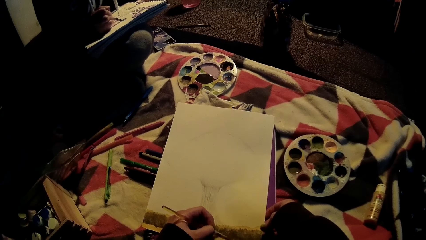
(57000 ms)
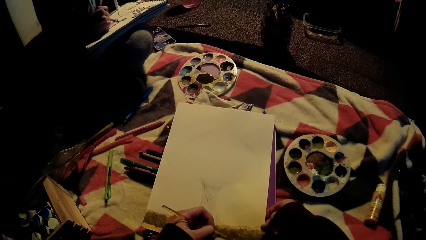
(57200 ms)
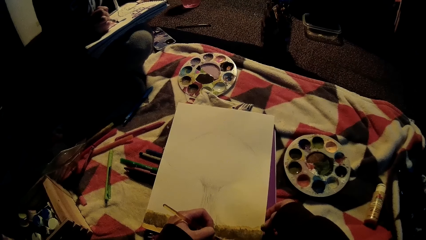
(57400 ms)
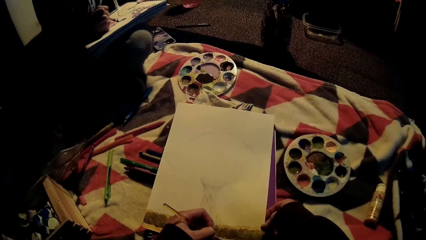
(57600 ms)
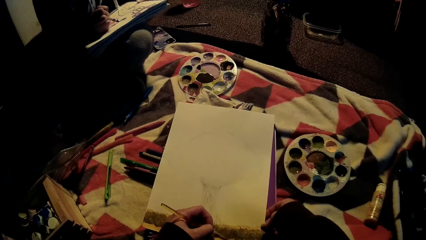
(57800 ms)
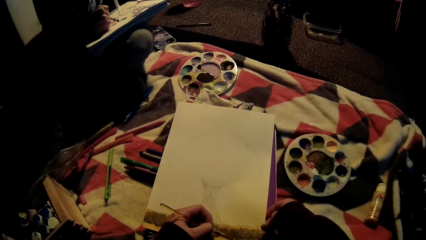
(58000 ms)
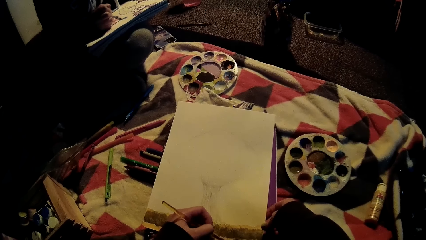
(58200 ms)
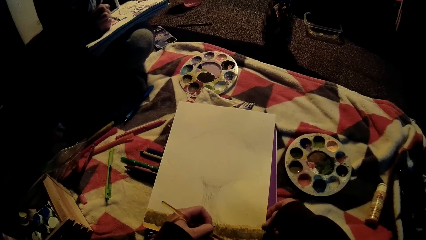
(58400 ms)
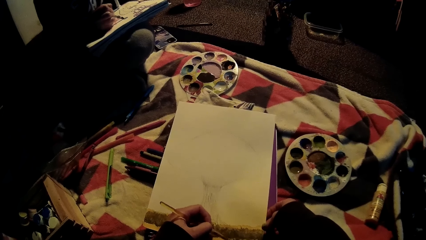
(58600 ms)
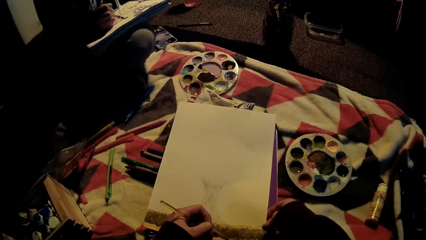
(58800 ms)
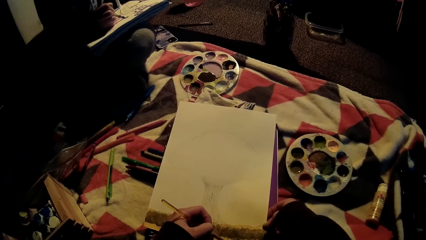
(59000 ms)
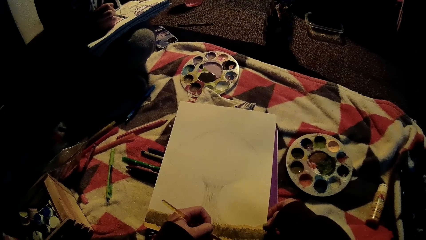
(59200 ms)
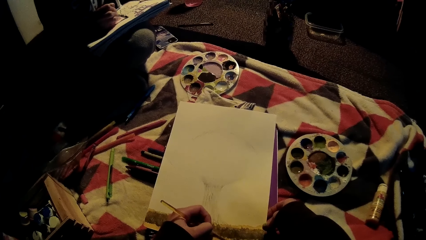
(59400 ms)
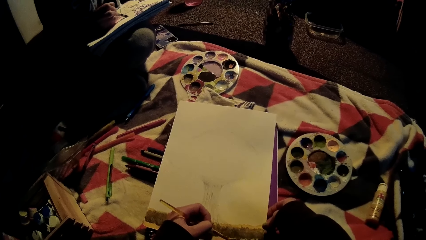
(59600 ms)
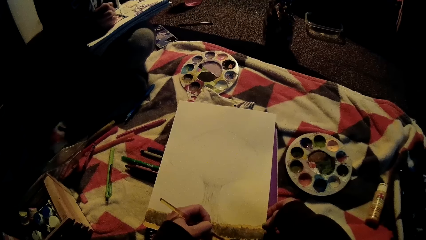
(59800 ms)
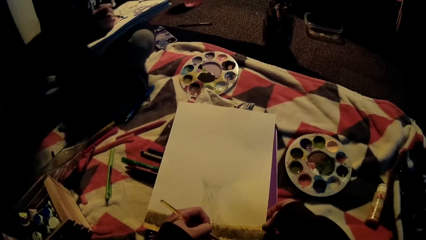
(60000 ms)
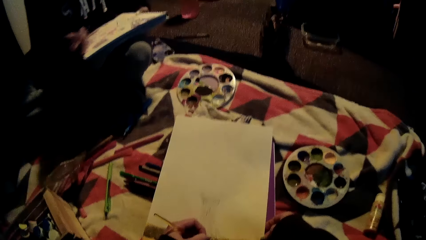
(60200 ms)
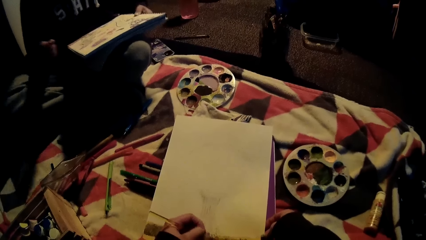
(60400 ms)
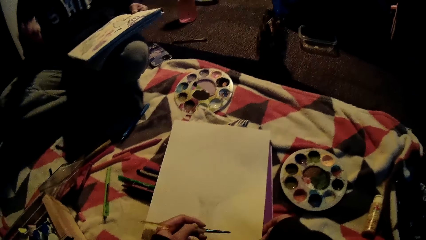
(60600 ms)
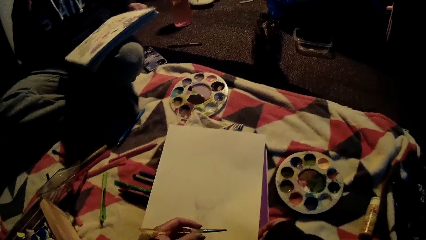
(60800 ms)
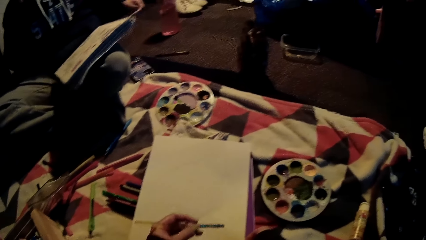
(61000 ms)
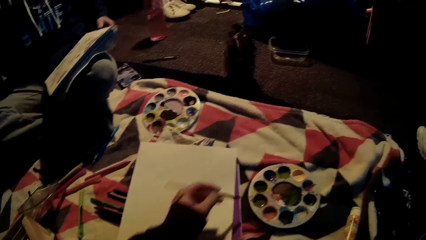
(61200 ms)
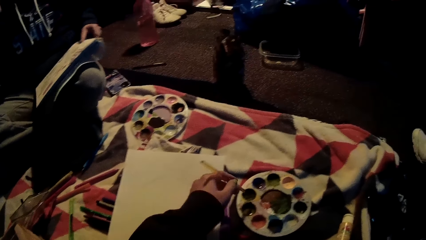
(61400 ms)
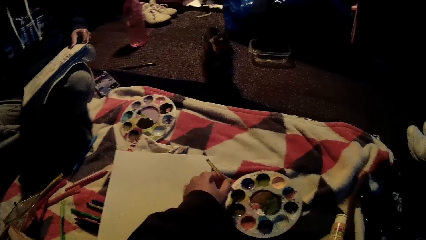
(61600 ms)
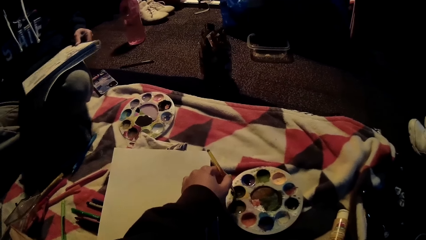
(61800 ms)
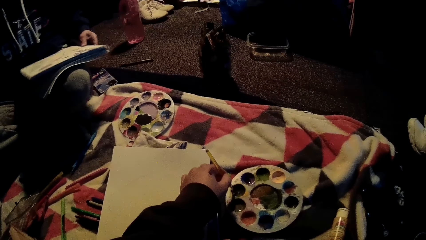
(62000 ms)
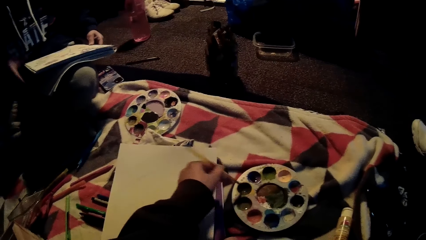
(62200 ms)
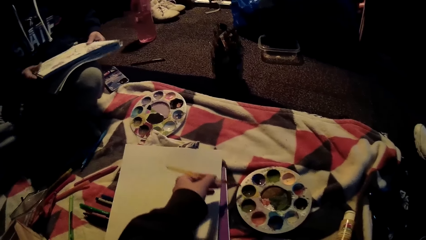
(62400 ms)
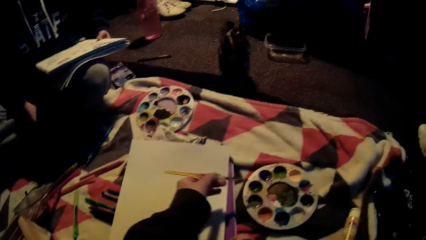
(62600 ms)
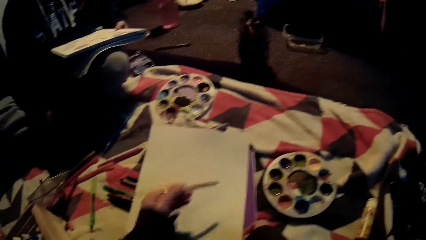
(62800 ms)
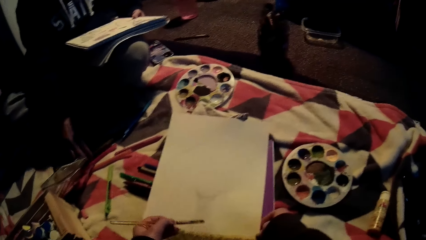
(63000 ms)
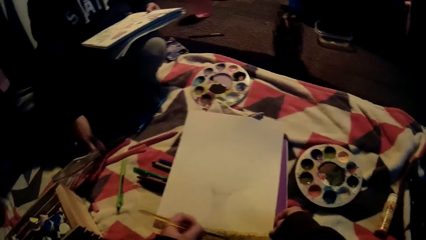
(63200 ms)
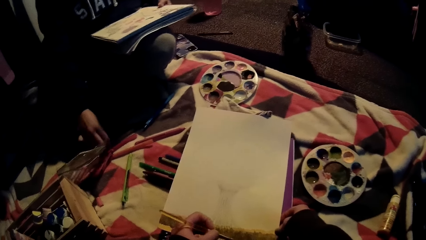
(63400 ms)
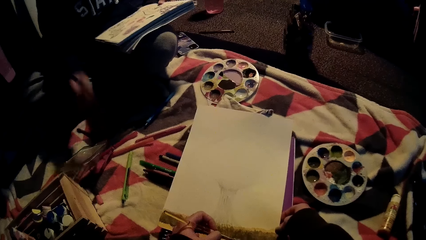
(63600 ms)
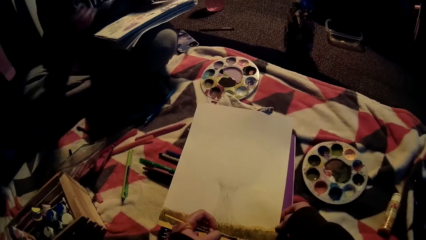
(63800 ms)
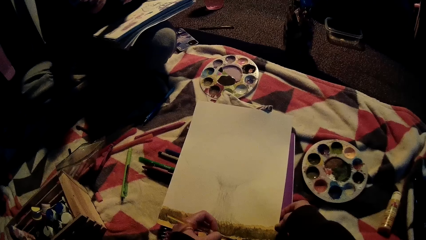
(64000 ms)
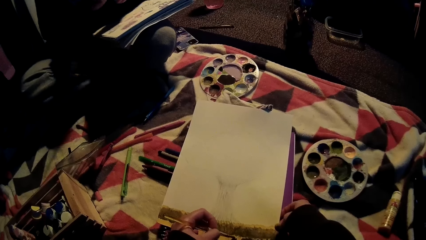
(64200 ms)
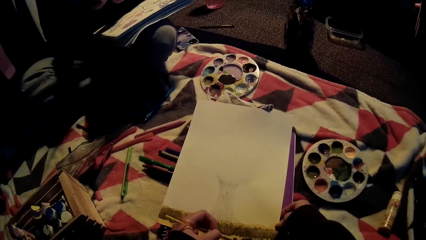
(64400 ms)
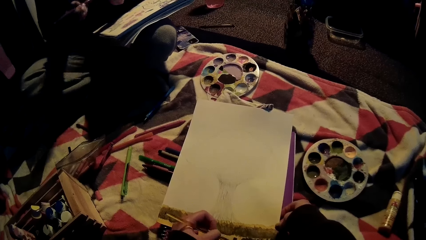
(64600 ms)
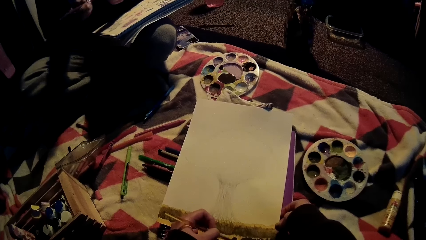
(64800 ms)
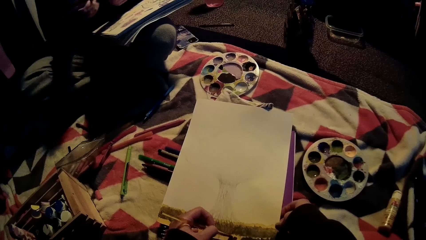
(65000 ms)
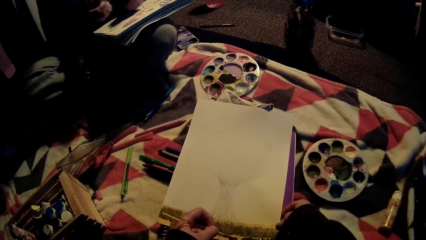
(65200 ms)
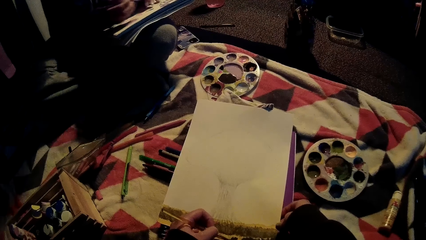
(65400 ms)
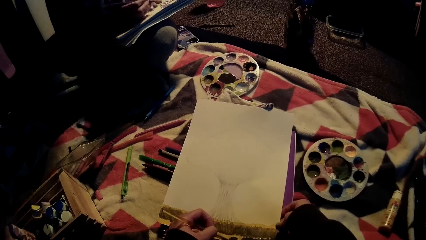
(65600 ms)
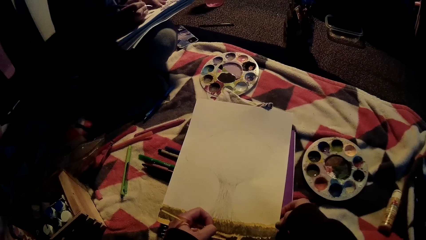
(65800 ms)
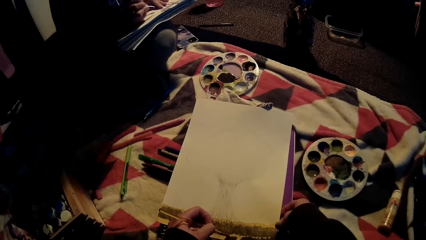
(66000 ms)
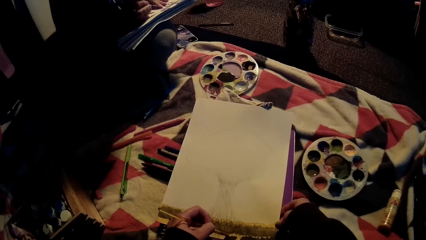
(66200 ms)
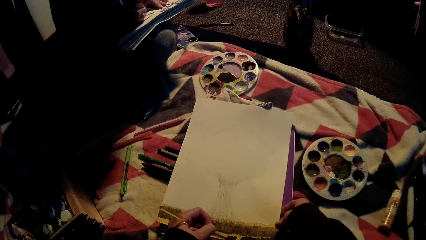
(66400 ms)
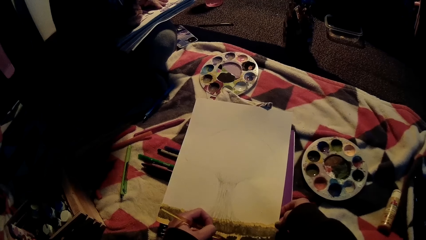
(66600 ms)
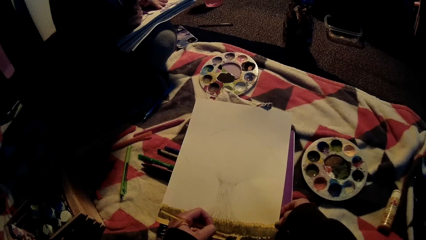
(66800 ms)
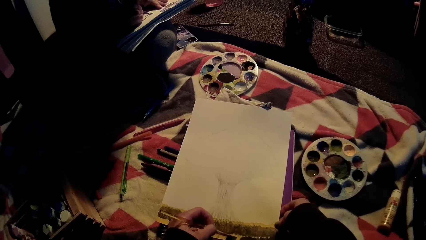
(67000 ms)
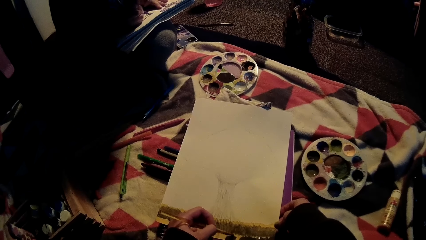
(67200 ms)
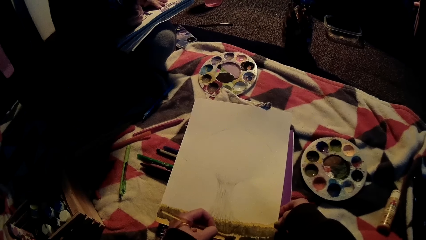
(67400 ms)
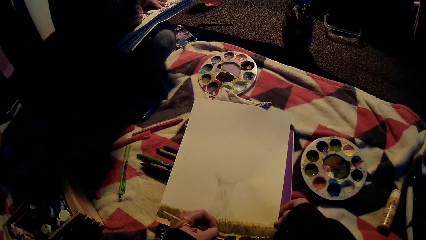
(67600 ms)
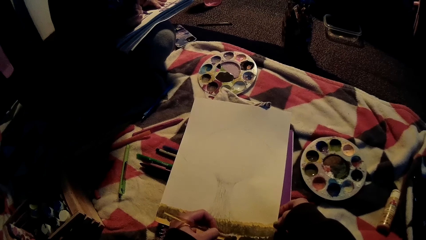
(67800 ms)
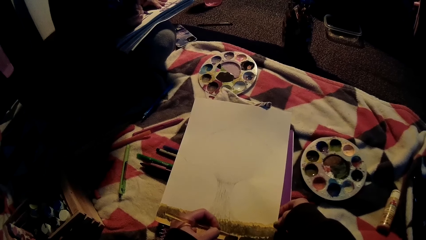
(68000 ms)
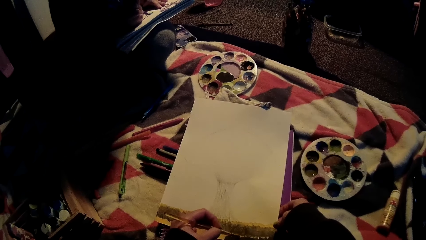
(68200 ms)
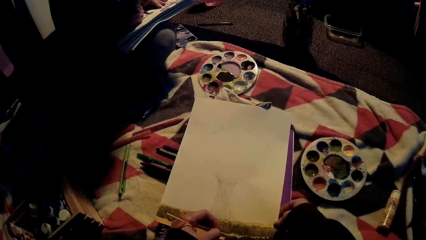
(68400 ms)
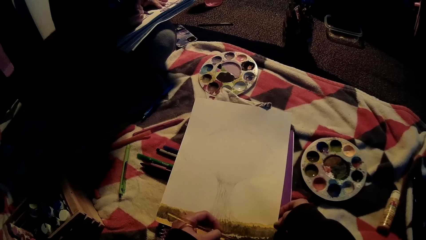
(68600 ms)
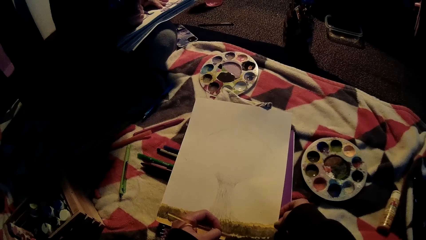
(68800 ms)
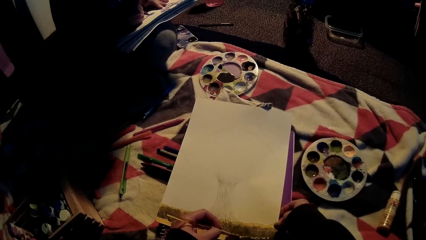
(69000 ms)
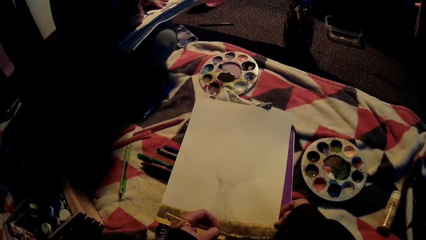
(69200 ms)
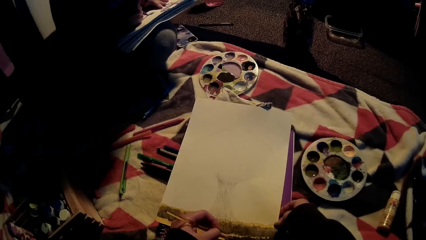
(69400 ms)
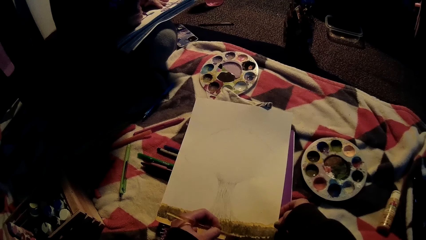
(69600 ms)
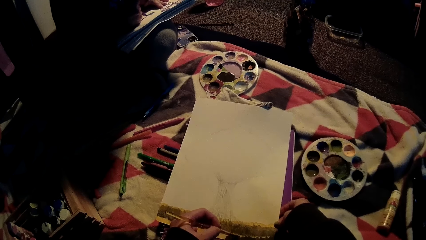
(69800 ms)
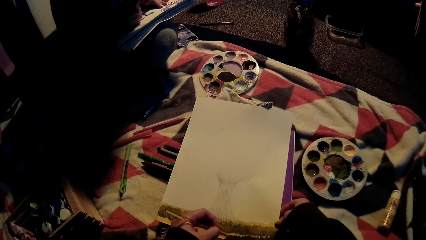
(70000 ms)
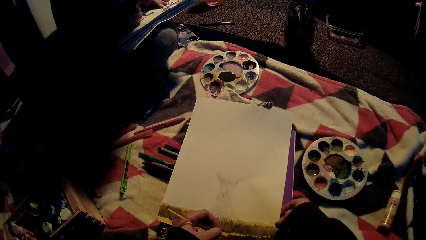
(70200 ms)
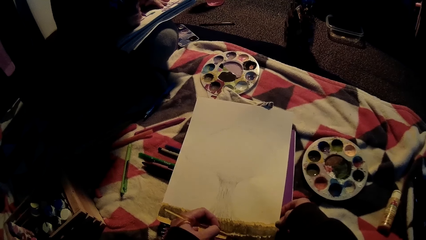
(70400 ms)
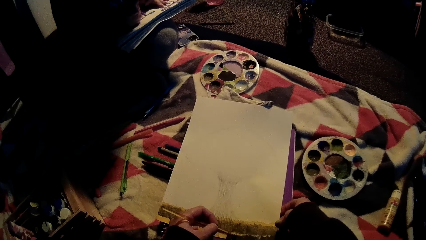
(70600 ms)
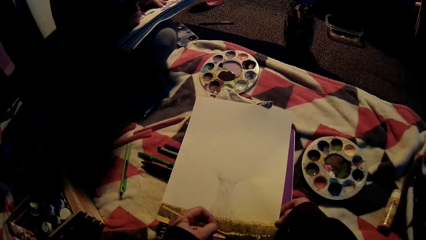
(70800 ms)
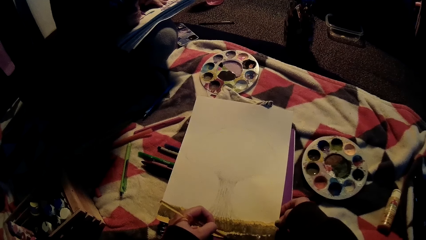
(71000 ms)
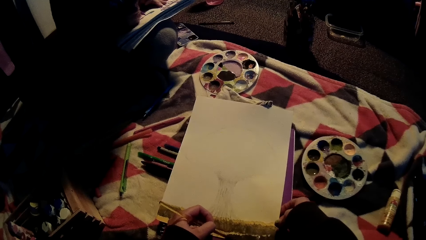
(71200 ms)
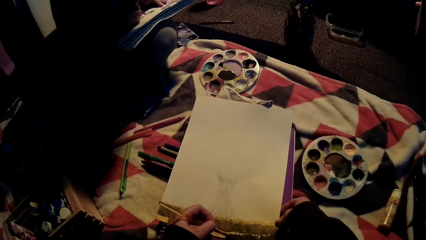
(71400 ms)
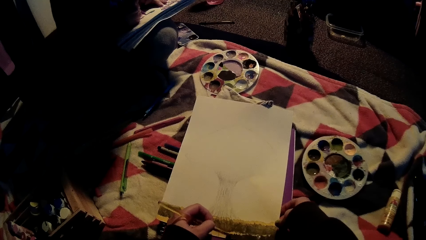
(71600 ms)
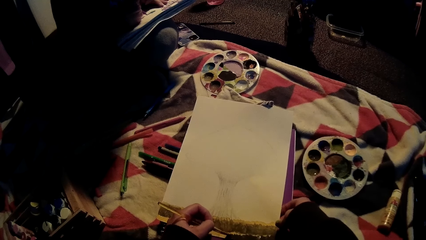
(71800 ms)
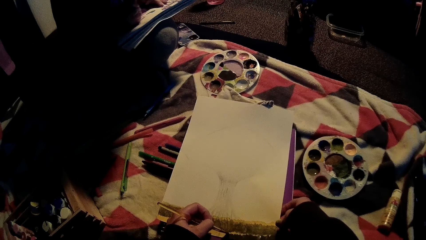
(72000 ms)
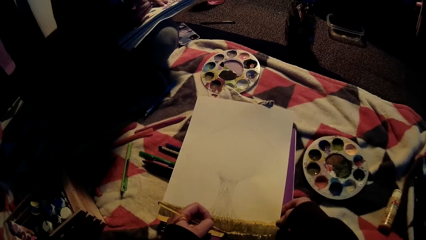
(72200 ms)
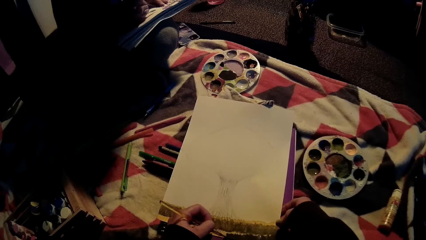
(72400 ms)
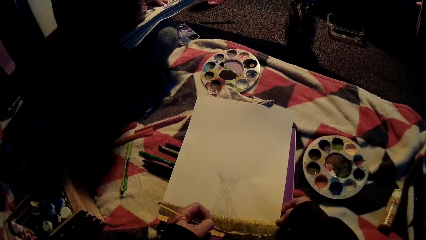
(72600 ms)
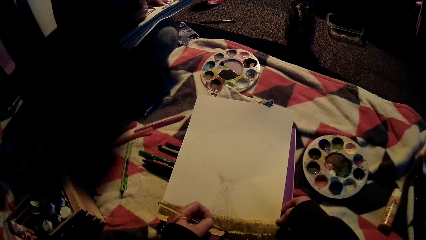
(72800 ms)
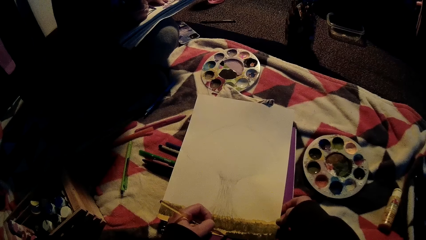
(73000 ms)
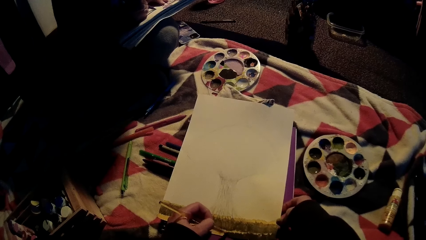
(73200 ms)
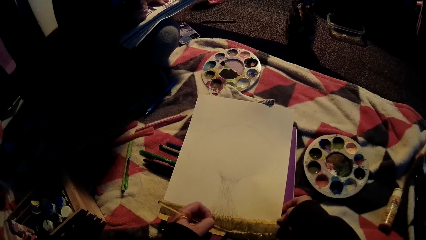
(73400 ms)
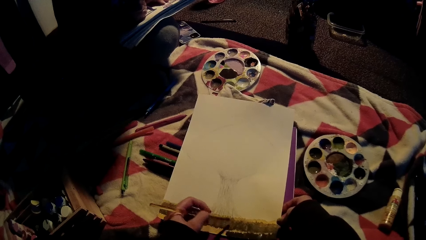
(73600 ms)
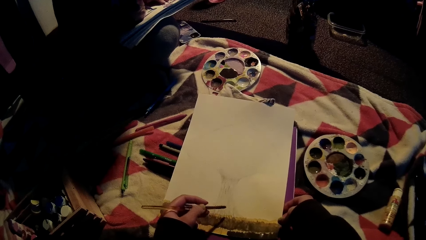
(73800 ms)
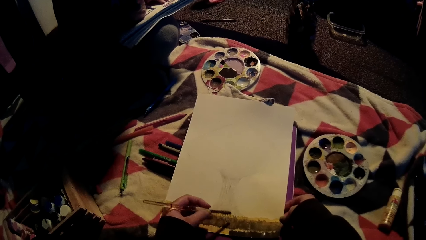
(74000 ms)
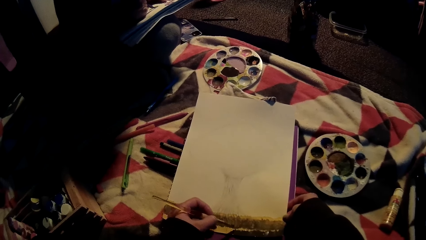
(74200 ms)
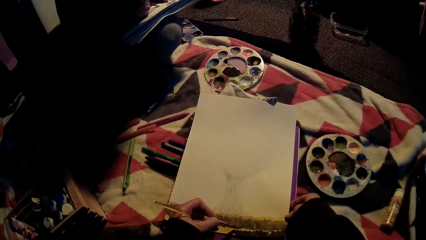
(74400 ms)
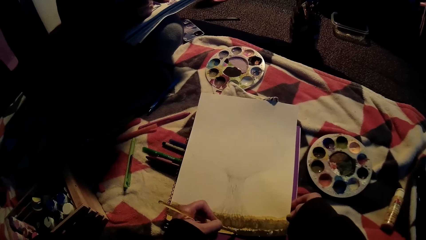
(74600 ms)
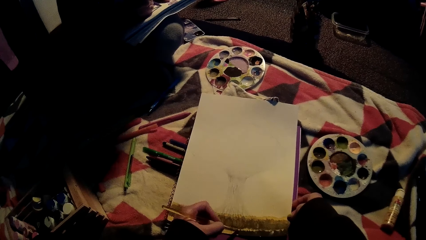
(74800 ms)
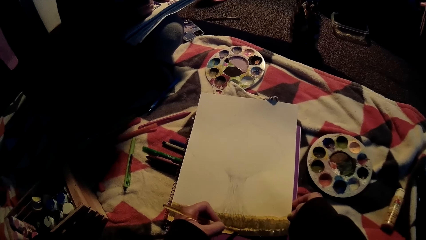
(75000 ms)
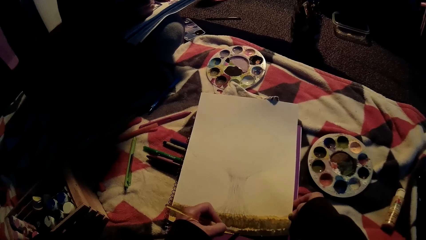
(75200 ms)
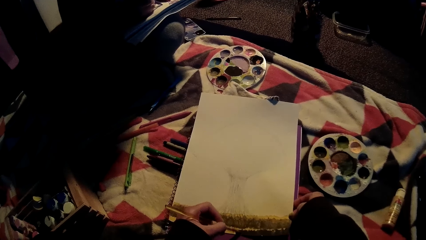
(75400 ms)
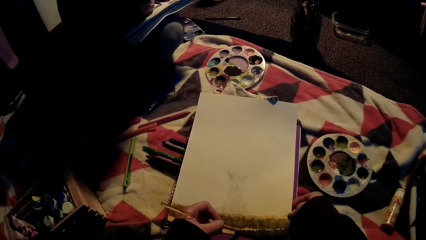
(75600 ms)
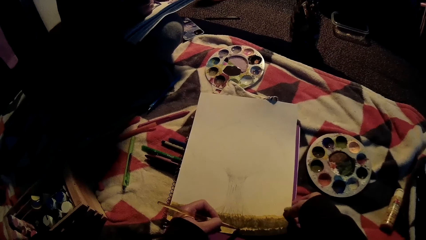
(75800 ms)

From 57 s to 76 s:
The camera wearer dips the brush on paint. They paint on the paper.
